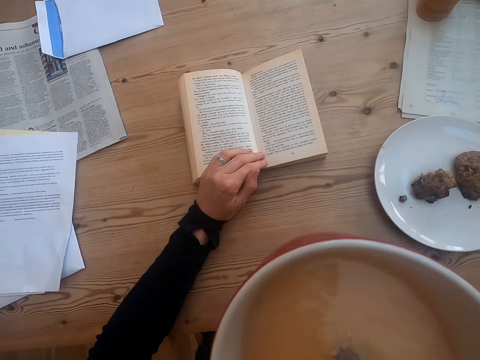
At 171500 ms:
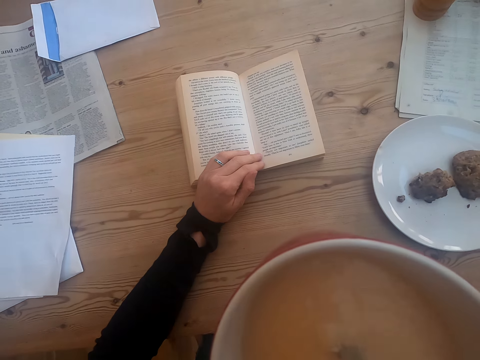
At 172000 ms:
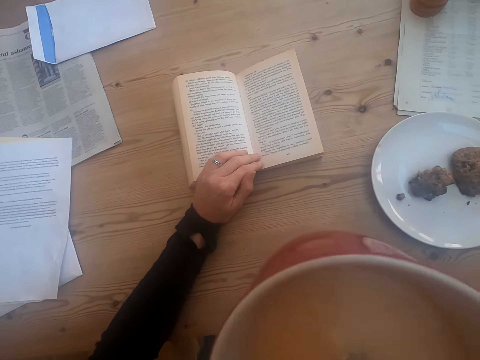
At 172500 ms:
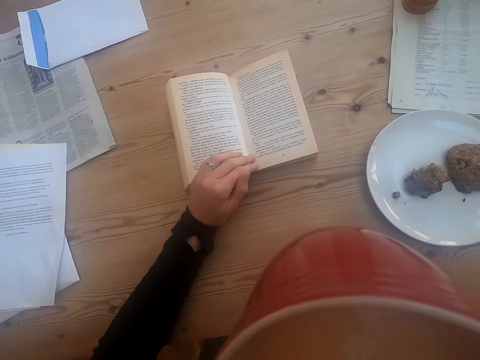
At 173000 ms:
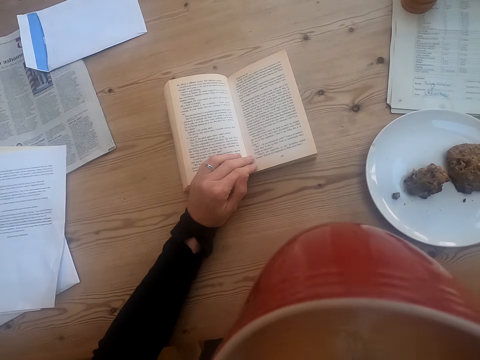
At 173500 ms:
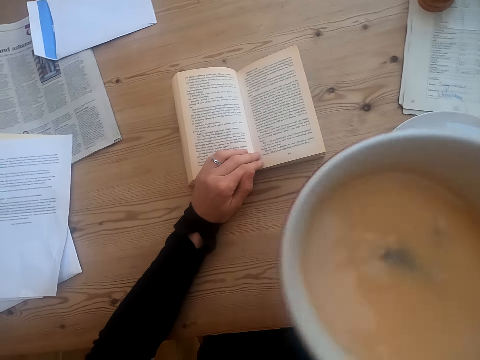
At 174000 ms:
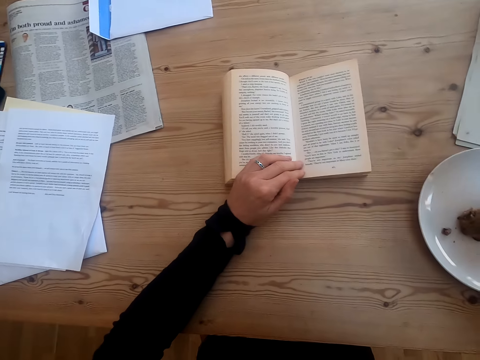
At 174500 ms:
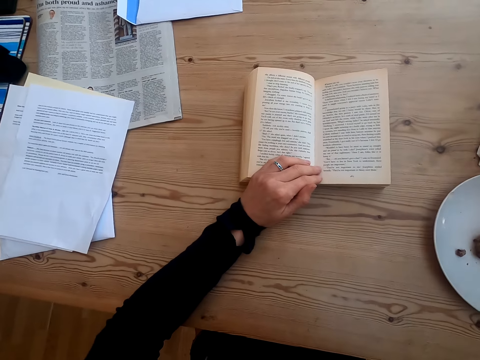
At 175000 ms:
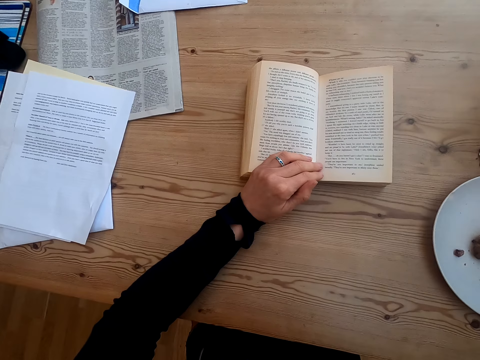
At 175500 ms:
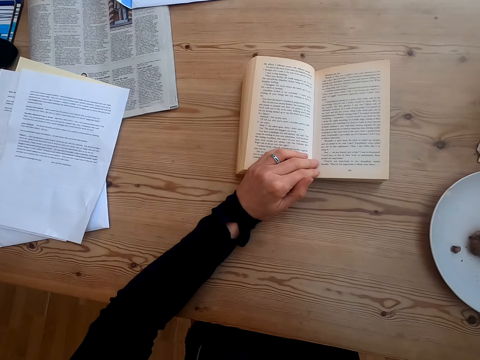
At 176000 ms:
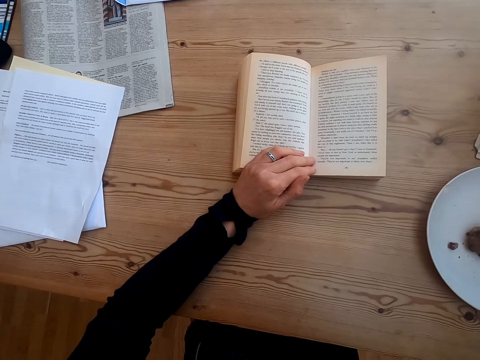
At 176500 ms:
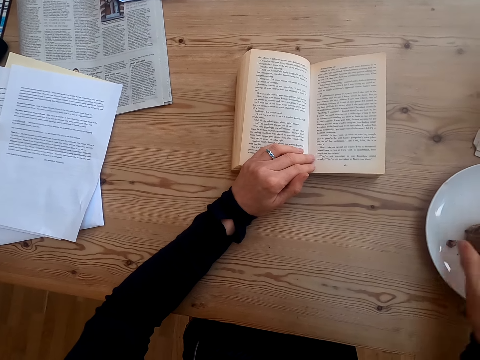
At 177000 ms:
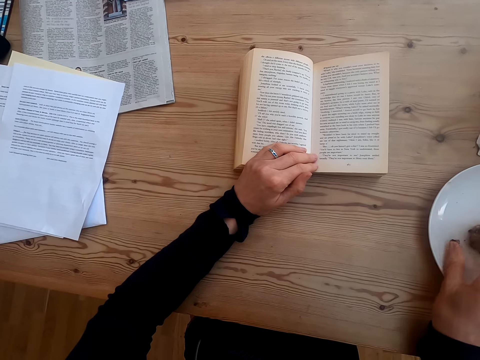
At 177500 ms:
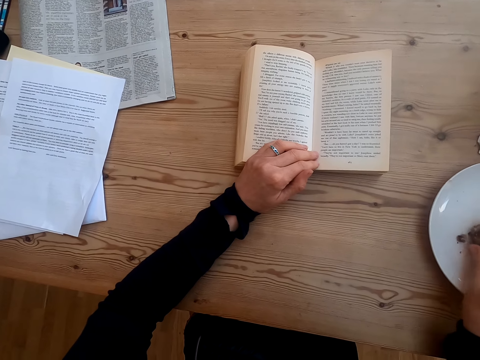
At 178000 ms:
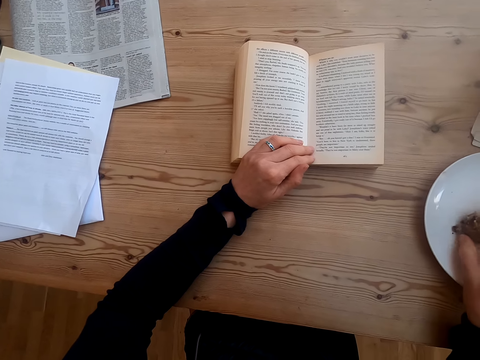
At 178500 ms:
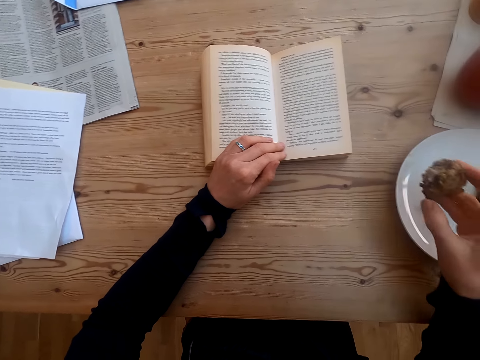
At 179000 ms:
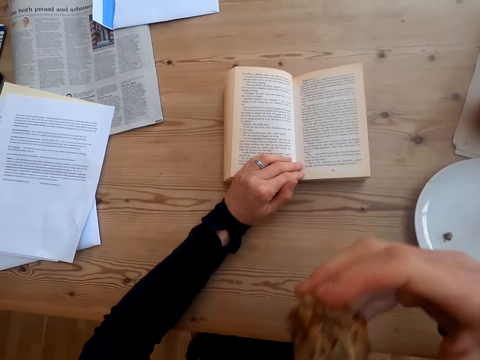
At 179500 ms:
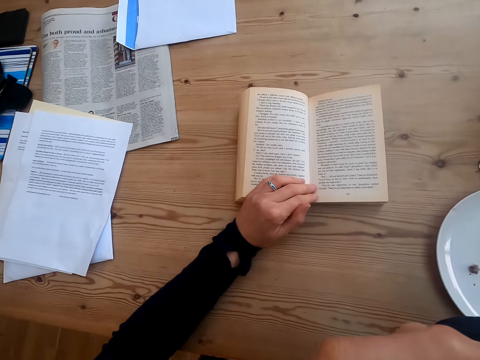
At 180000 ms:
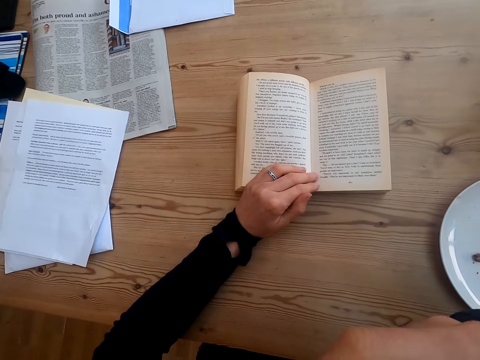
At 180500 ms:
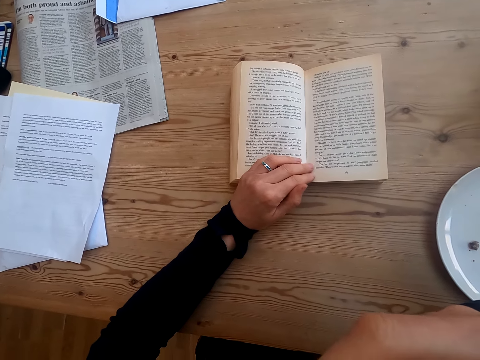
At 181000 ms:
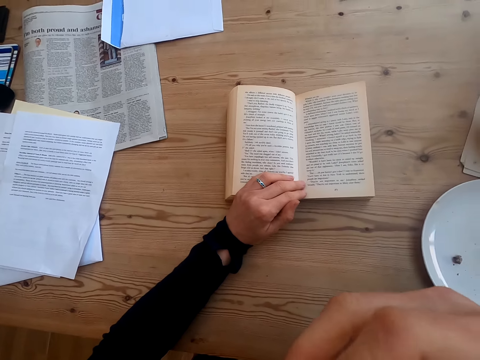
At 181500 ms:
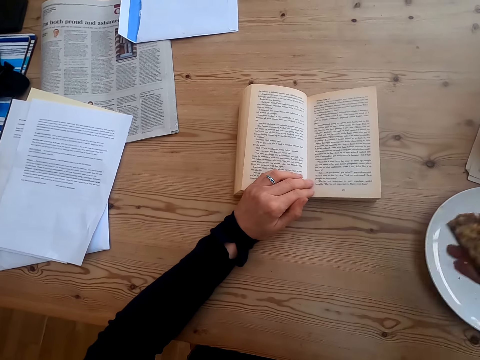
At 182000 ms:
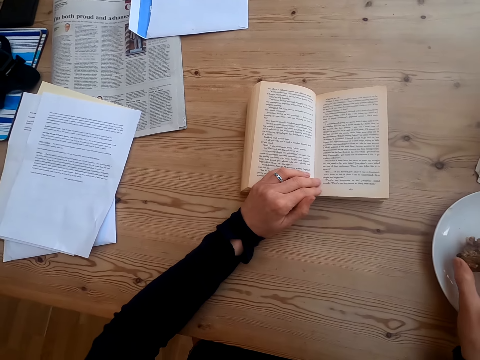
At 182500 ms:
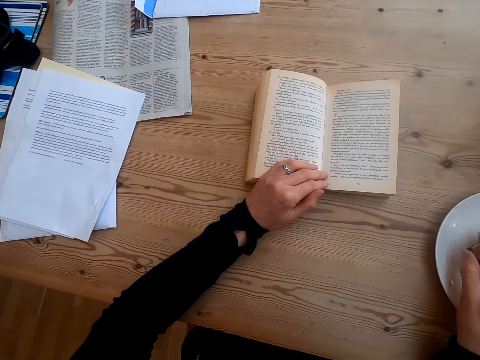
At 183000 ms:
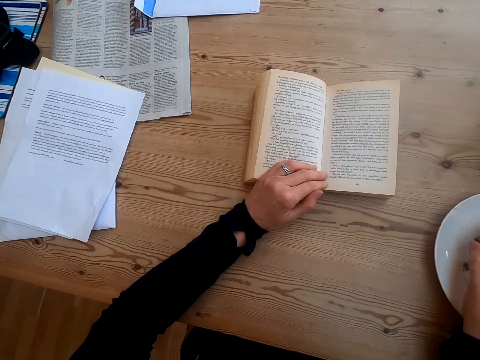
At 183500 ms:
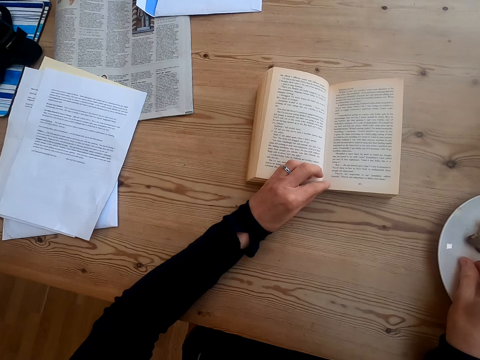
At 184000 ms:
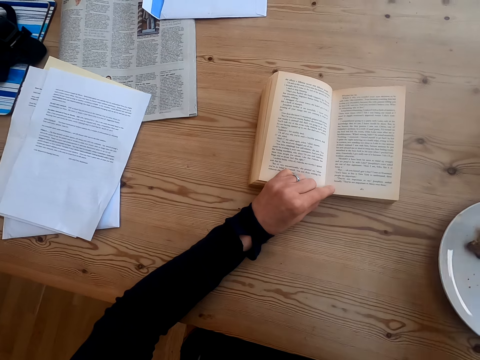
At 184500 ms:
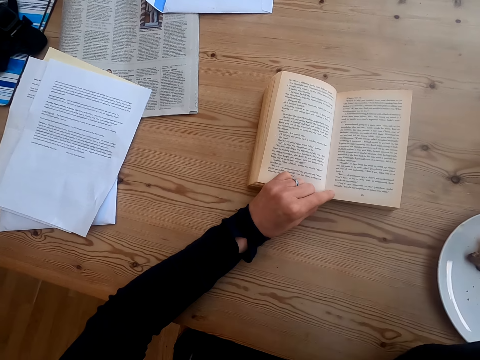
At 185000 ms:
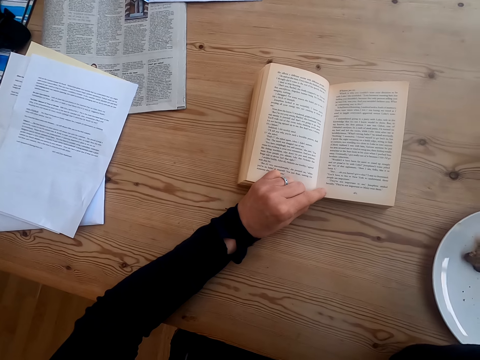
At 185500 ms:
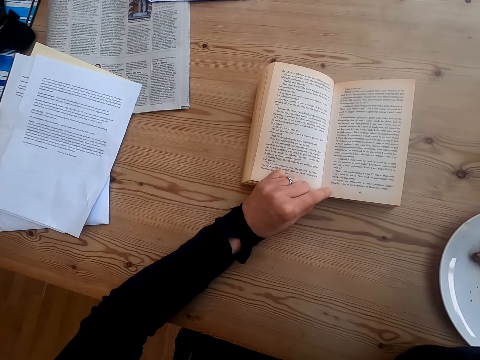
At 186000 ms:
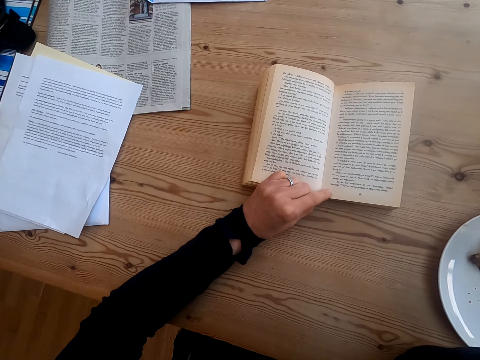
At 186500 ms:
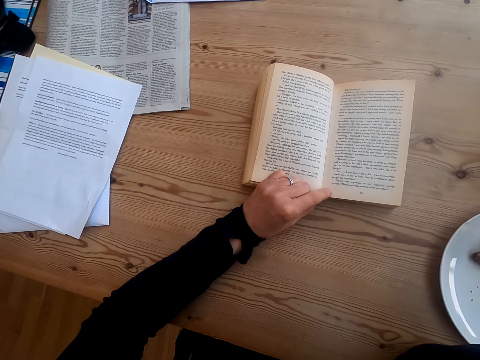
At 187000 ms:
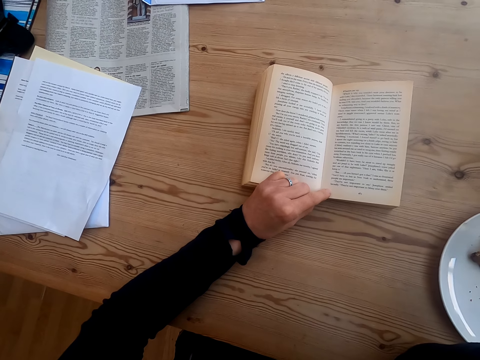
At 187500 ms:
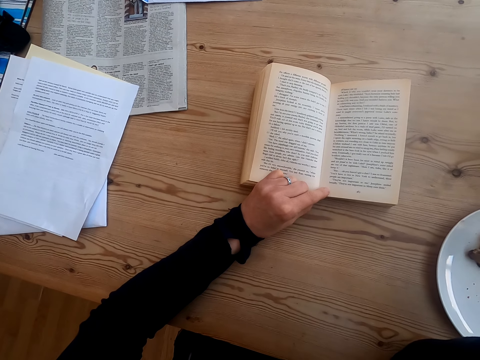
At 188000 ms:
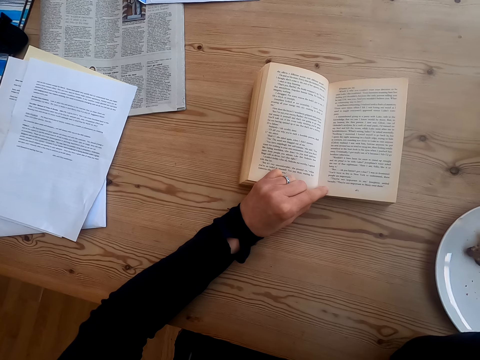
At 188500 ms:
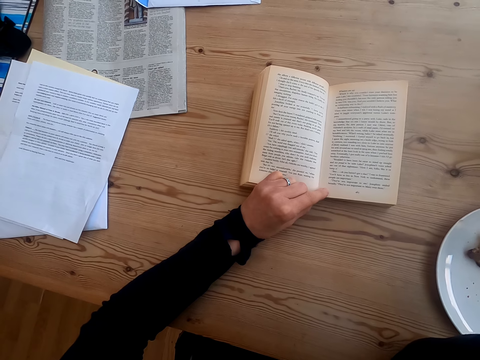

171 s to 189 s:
The camera wearer drinks tea. They put the cup of tea on the table. They pick up food on the plate. They bite the food. They put the food on the plate. They pick up something on the plate. They read the book.

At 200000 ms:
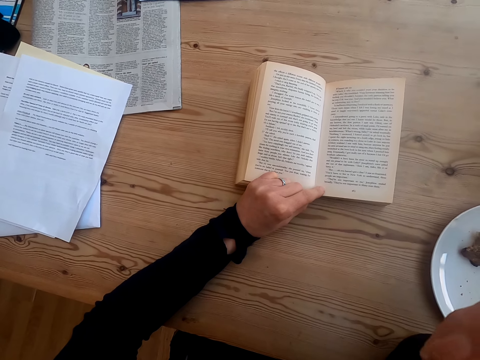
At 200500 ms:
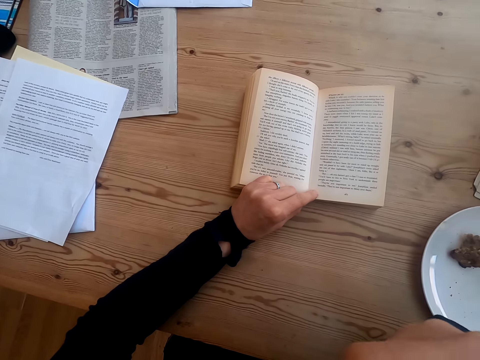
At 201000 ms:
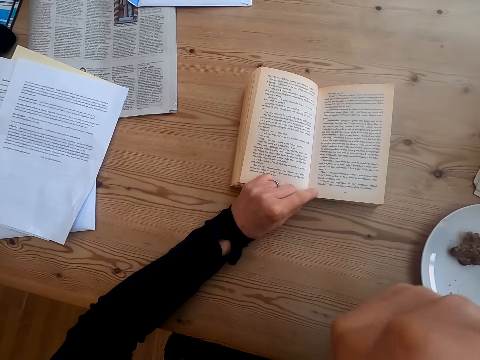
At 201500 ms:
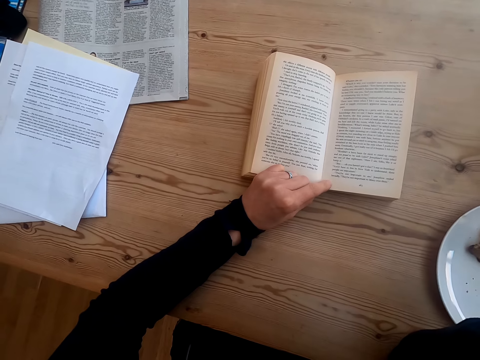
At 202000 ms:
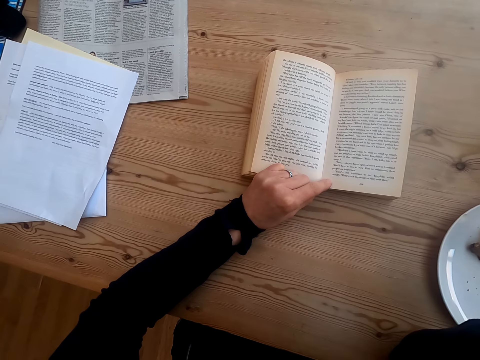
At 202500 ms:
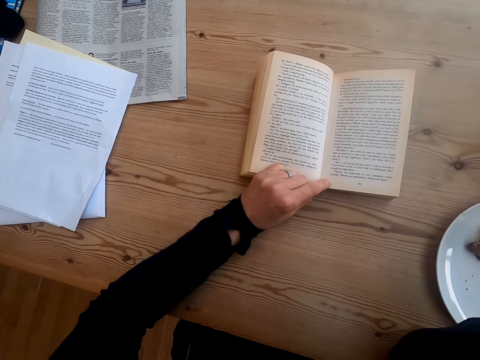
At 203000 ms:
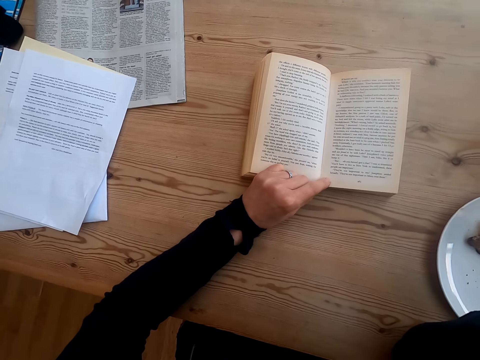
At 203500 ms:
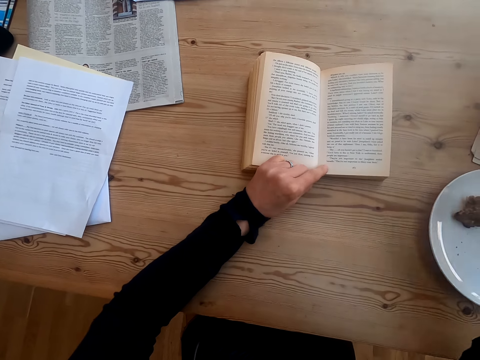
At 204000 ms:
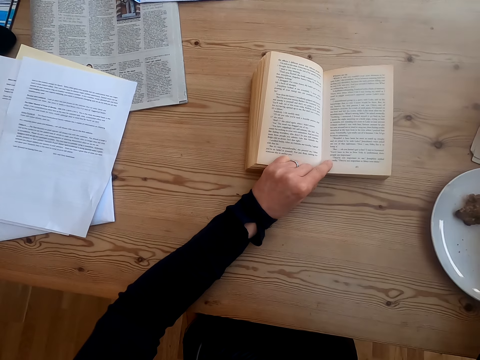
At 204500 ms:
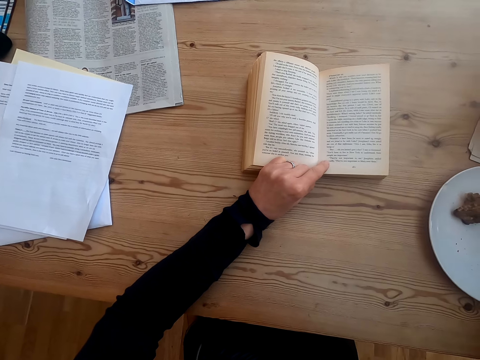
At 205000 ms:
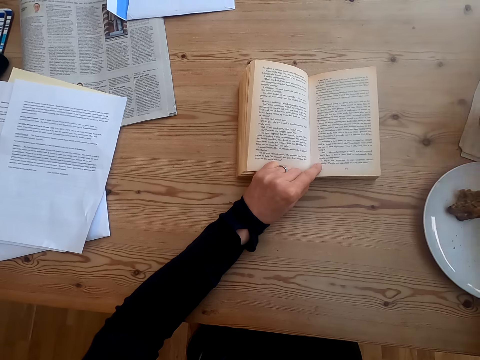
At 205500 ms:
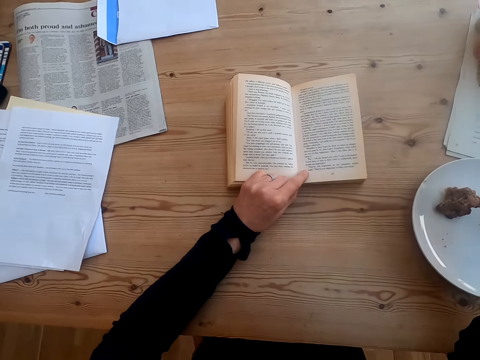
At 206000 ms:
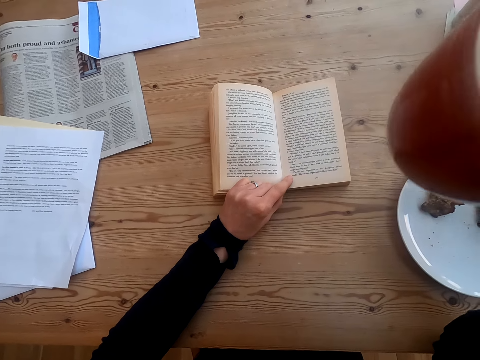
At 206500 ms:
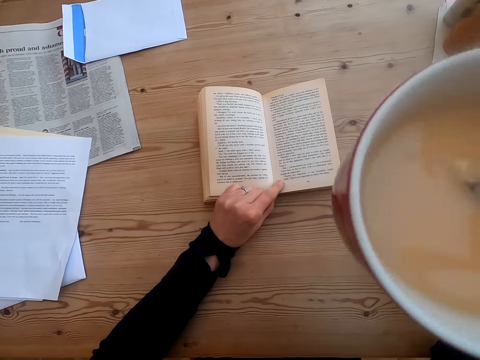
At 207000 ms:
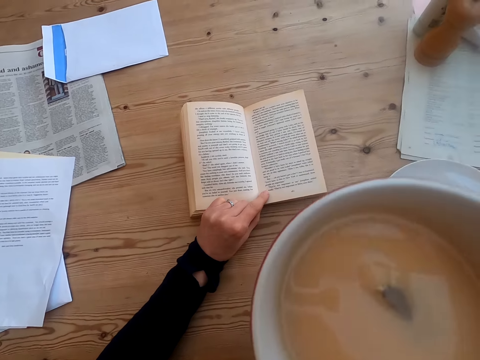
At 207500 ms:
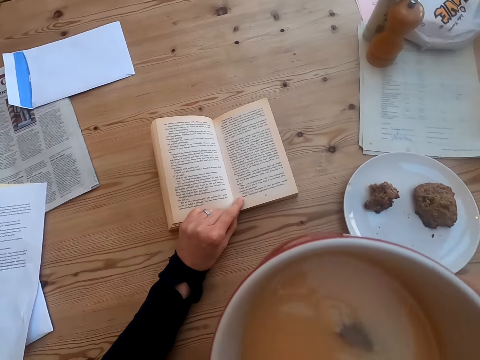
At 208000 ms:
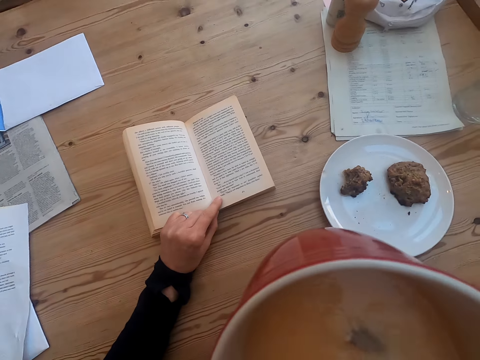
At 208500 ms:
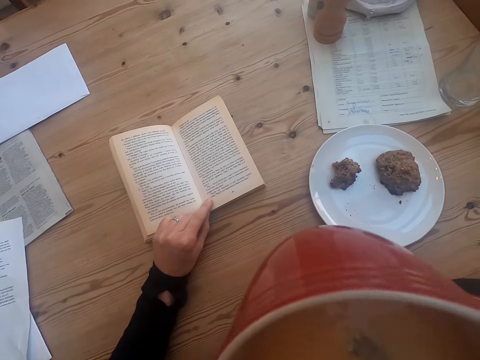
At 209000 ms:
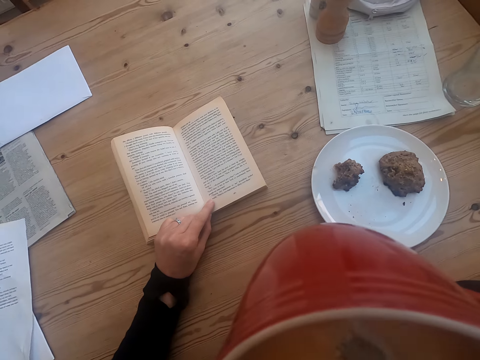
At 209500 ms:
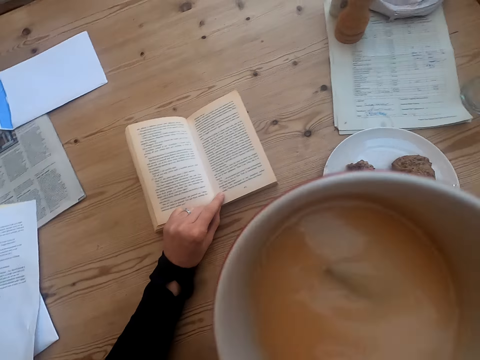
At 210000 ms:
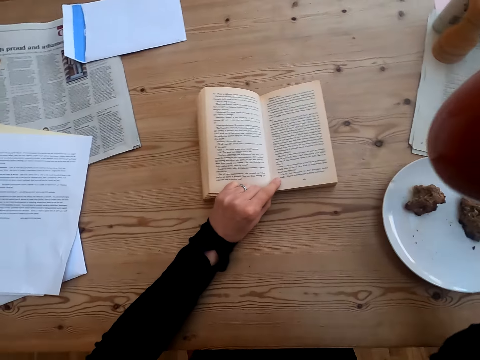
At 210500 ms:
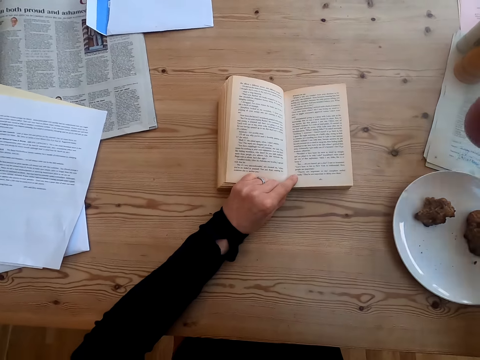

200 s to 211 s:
The camera wearer bites something. They read a book. They pick up a cup of tea on the table. They drink tea.
